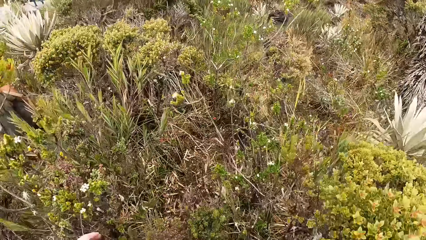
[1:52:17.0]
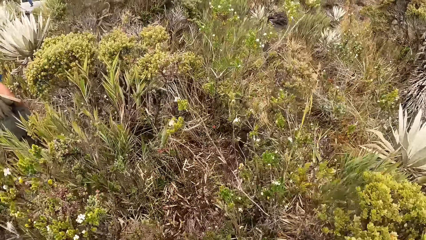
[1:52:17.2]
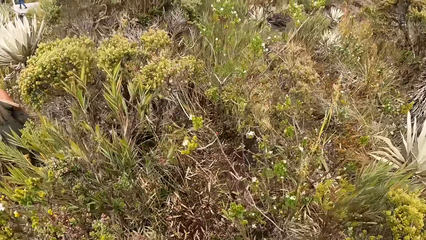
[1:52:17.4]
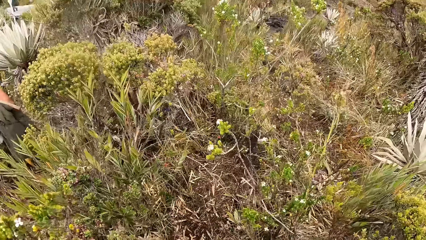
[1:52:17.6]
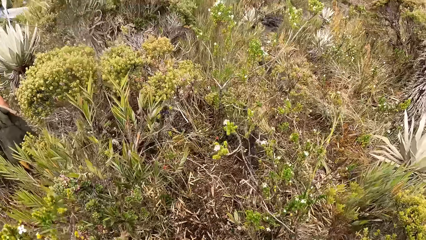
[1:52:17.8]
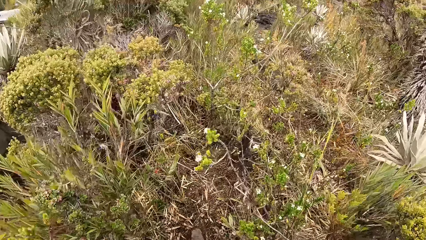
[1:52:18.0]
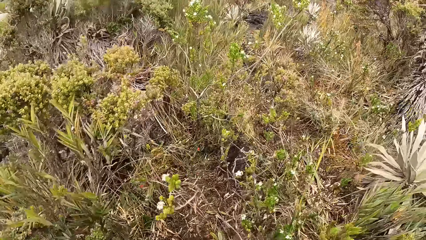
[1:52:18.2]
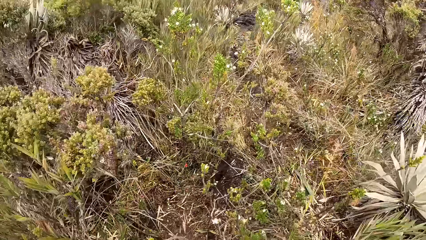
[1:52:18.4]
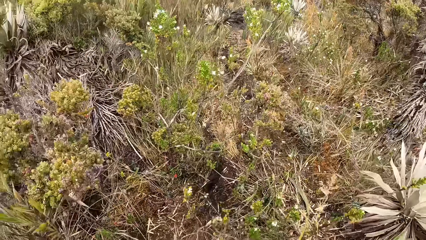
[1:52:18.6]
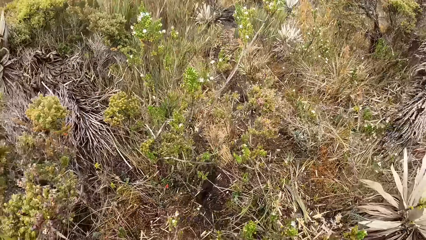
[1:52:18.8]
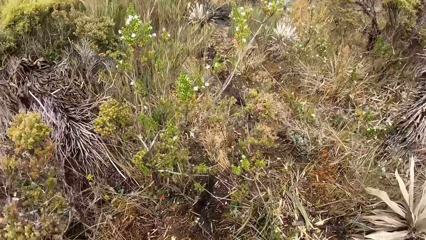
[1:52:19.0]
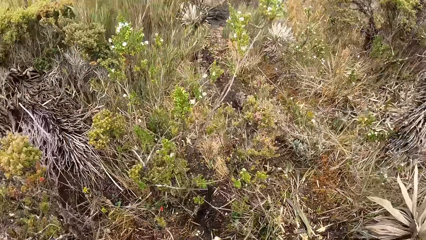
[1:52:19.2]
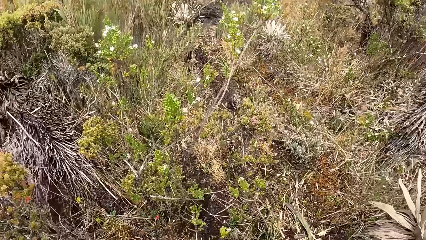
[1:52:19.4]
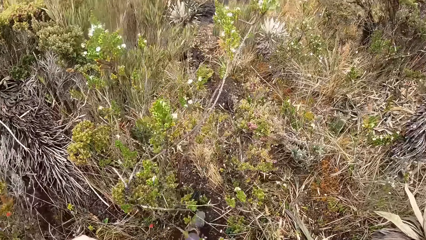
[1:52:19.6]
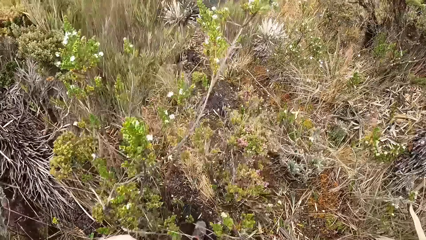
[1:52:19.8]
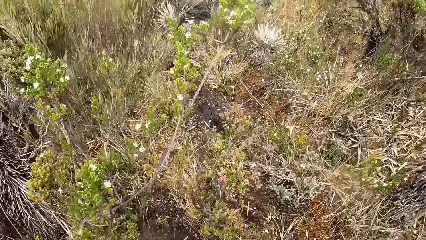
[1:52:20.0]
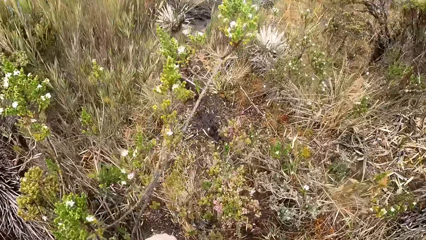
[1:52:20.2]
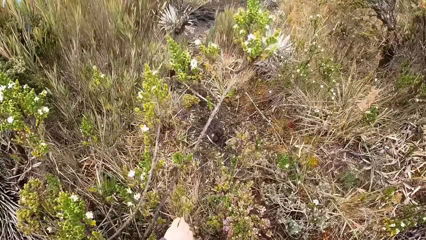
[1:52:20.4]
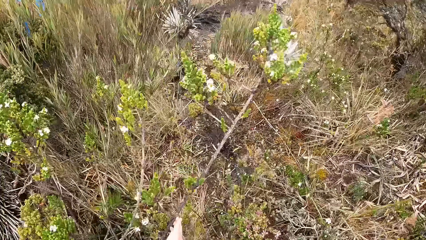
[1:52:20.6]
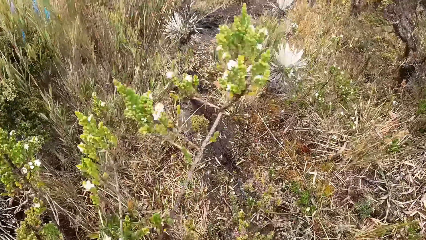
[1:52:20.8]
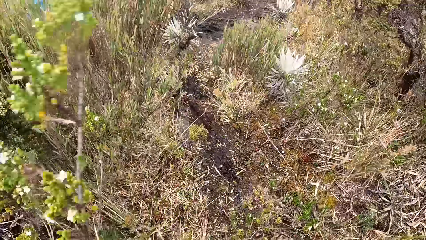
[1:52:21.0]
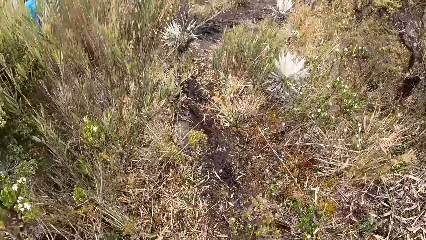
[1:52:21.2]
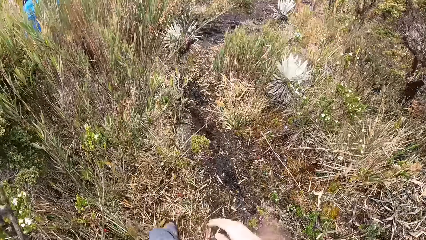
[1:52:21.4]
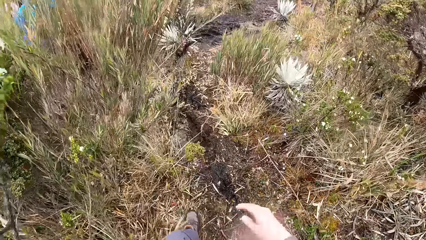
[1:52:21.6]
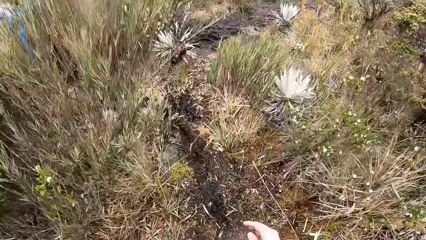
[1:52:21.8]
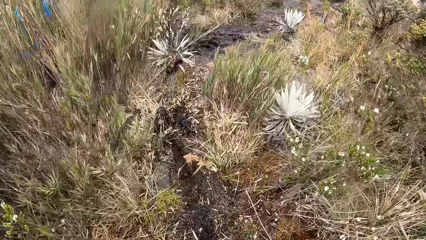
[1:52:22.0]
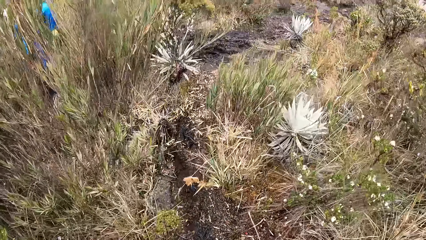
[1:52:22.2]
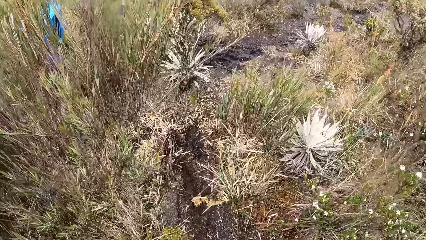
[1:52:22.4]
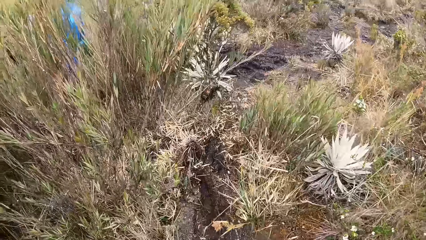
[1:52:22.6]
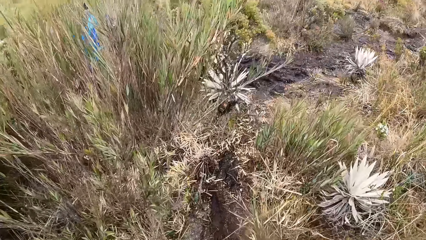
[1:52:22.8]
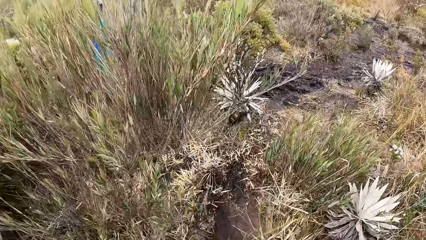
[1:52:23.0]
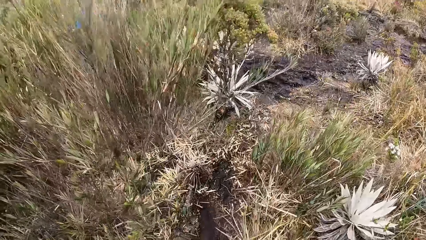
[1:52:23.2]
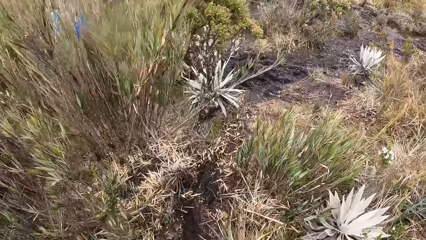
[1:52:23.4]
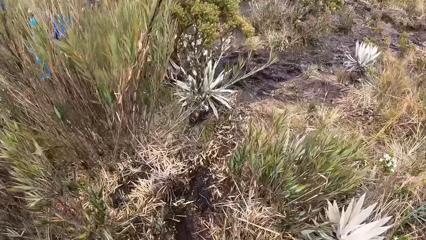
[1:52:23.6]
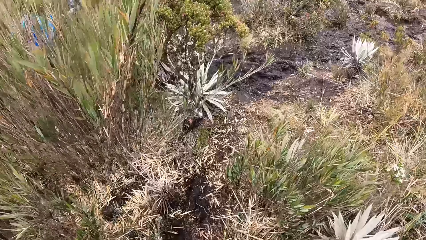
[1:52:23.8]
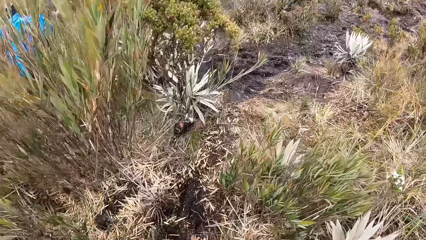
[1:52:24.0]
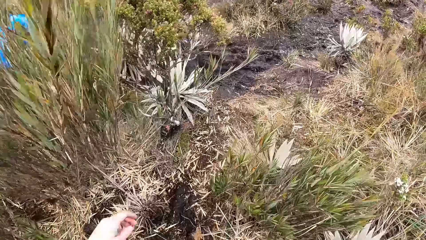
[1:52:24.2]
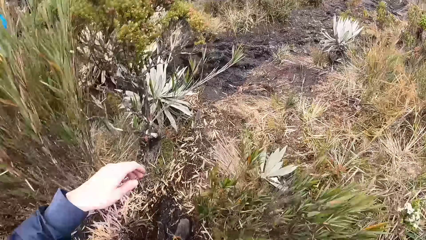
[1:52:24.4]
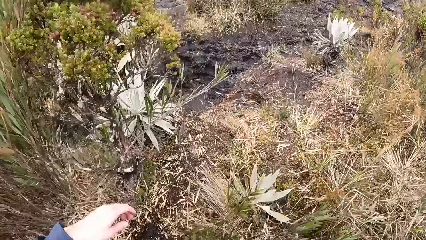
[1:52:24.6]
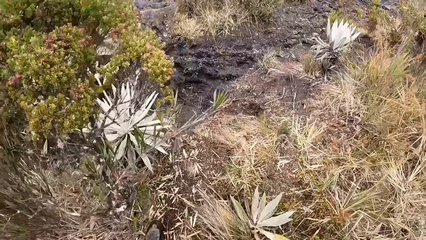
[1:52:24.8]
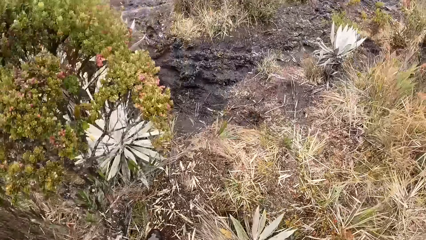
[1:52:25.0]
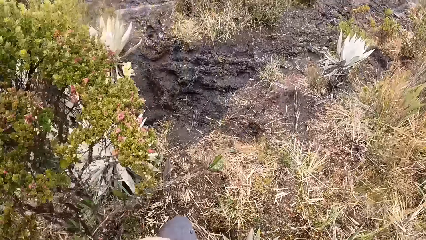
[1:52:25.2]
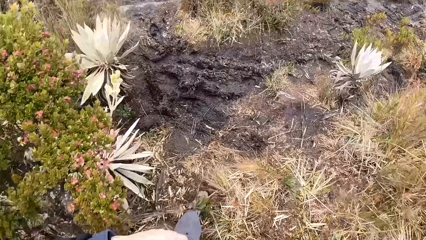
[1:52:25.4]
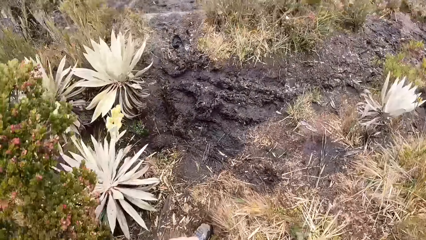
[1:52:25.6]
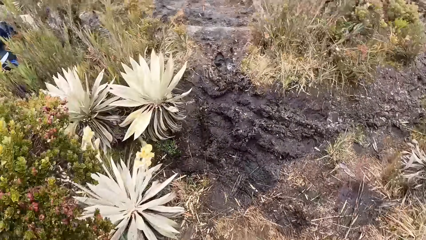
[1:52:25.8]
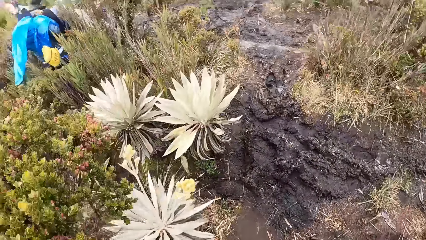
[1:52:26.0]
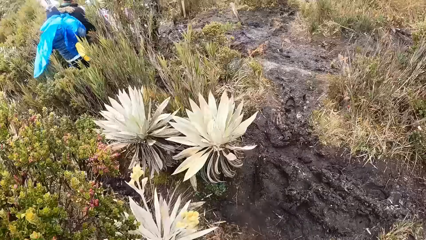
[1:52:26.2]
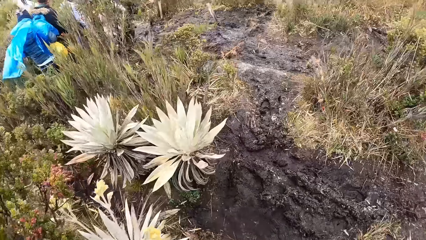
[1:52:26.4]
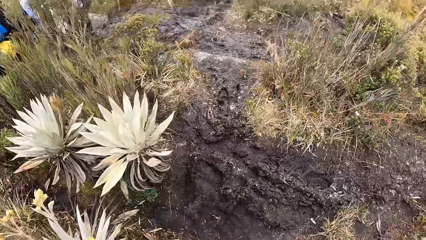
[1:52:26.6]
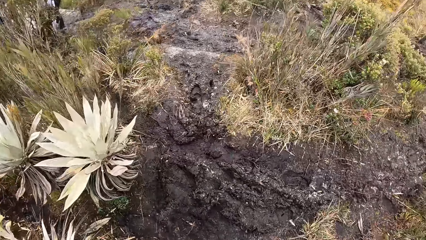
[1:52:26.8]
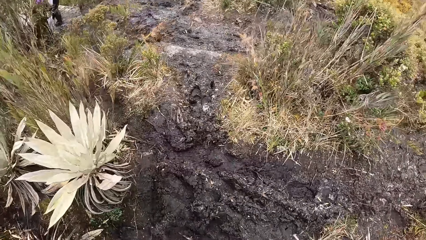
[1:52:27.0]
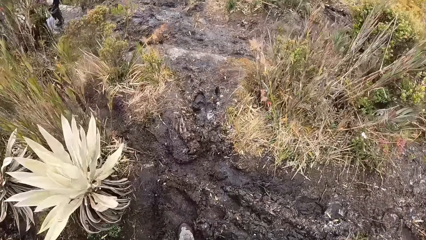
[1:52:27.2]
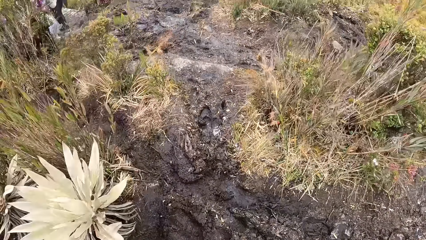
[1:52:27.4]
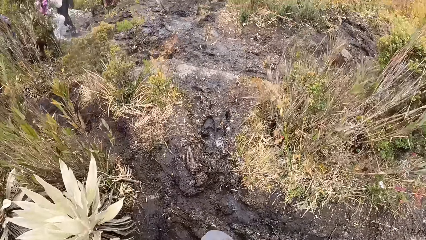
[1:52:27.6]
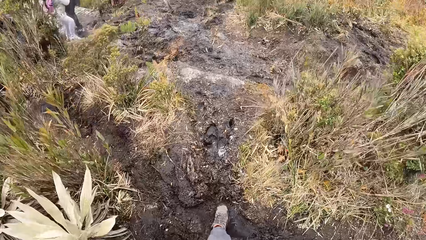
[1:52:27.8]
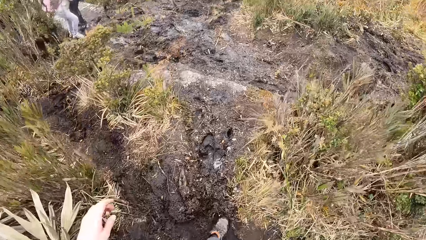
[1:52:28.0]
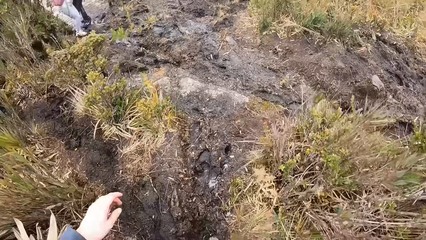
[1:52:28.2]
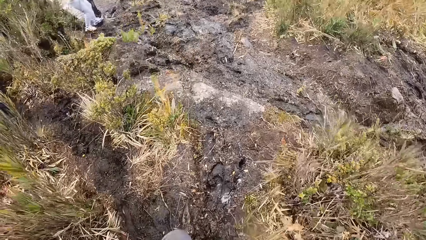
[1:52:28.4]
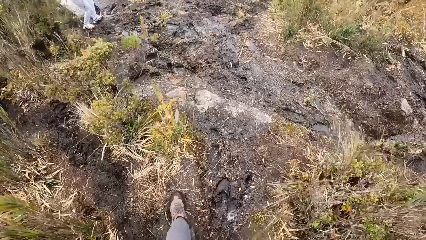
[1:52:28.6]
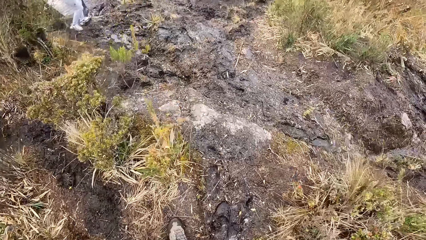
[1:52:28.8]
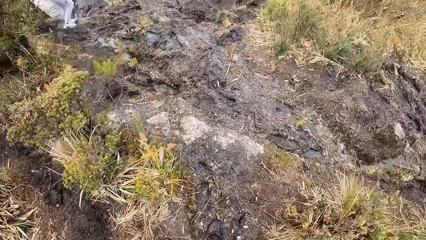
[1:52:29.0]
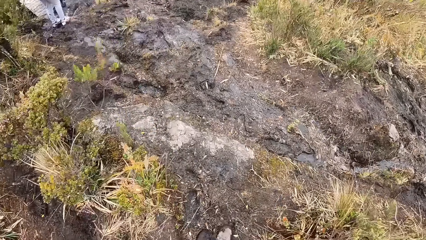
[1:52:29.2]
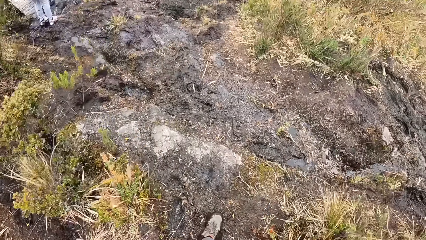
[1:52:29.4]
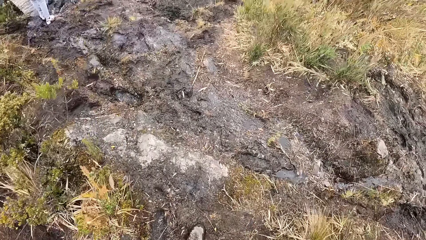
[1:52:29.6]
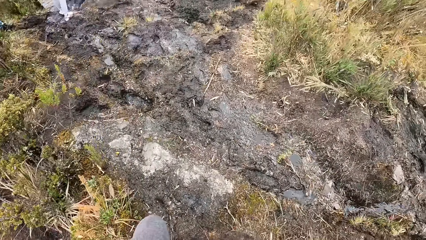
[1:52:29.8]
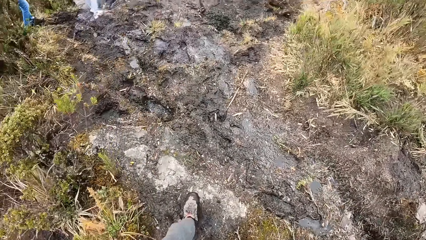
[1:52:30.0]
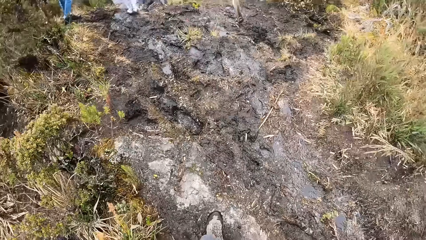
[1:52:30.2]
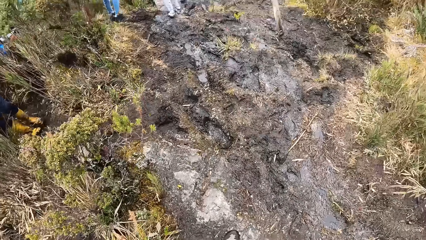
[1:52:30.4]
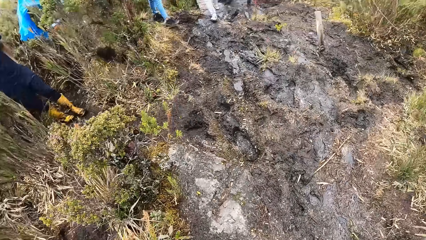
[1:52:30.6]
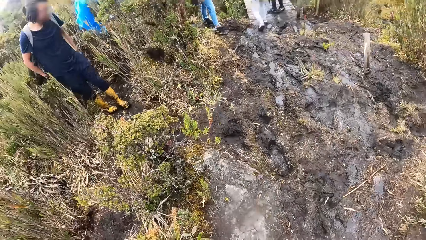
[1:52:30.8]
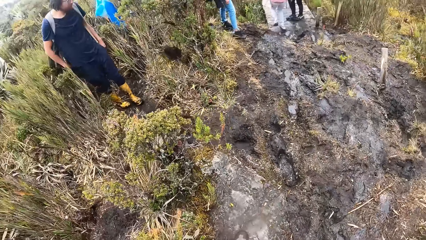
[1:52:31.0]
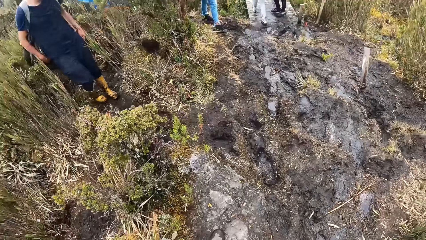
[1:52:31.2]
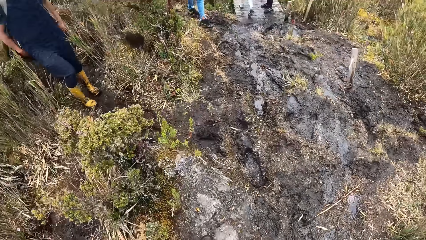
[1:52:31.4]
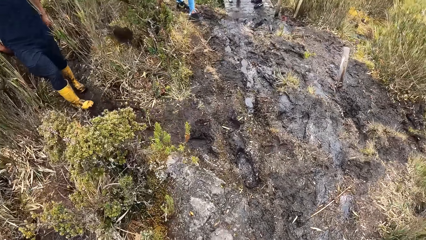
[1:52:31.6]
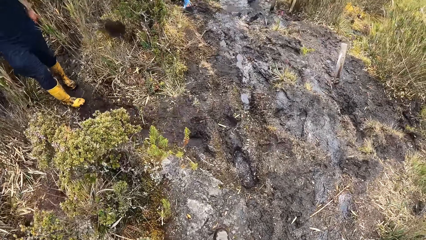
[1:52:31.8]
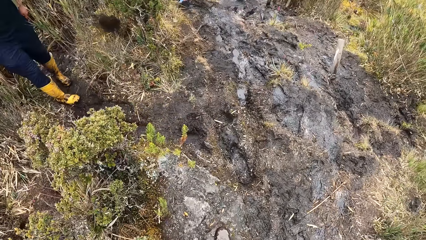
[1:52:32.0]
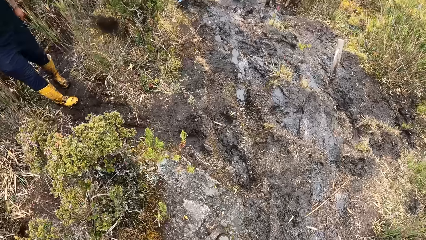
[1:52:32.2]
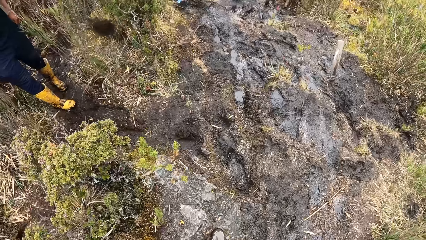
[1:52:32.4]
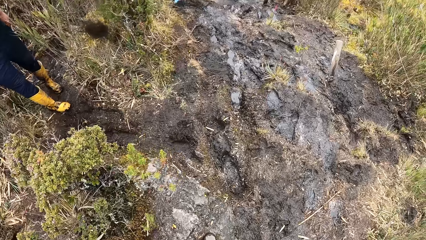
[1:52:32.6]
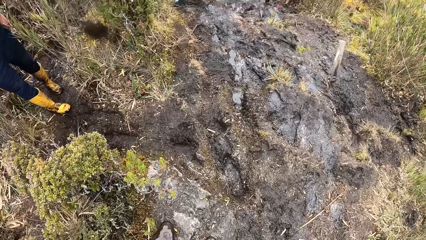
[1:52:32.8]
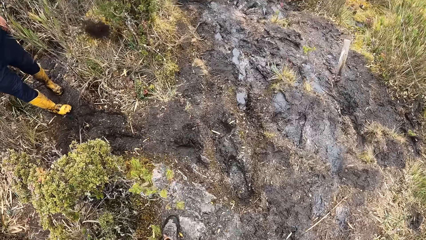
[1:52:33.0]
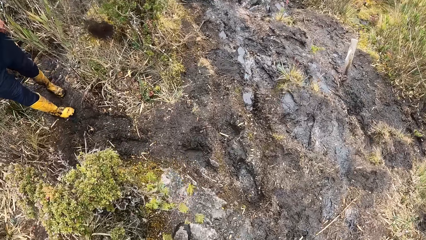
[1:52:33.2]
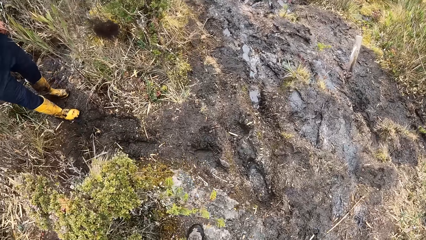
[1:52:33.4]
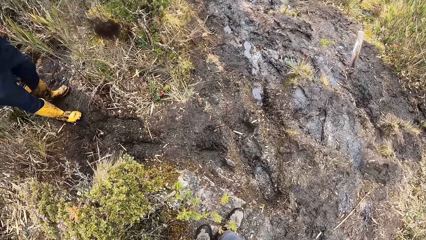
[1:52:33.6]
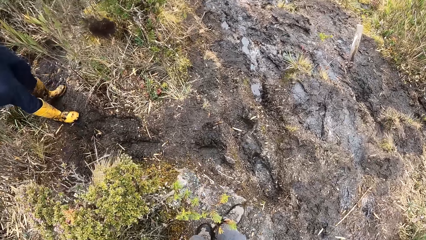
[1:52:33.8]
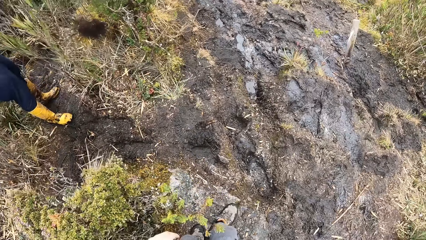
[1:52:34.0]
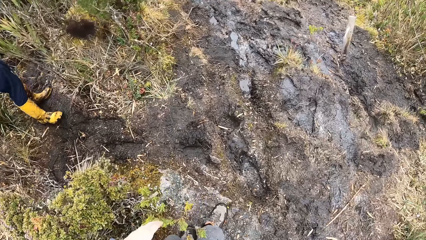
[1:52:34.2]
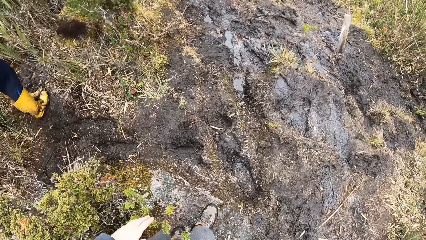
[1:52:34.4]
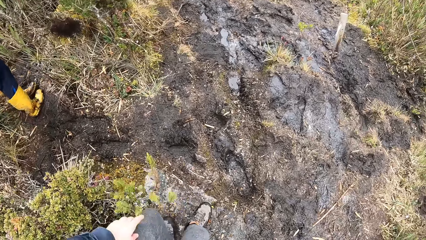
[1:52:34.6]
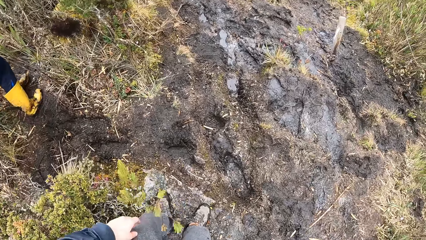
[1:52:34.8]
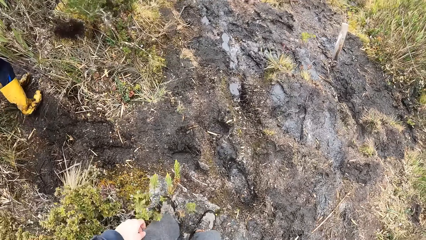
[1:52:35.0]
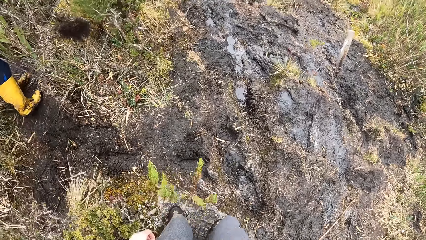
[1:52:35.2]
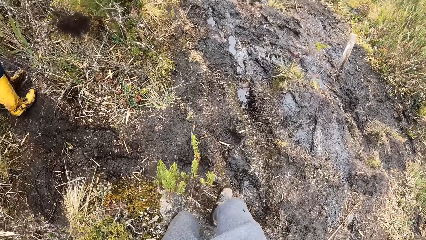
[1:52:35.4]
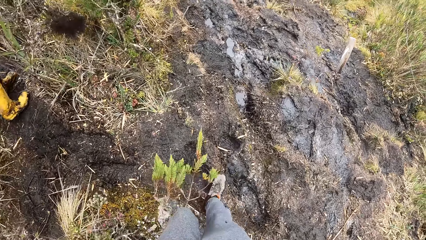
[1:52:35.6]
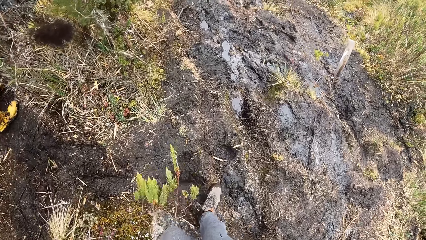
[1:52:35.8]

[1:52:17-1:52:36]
The camera wearer clears the plant in his path using his left hand.
